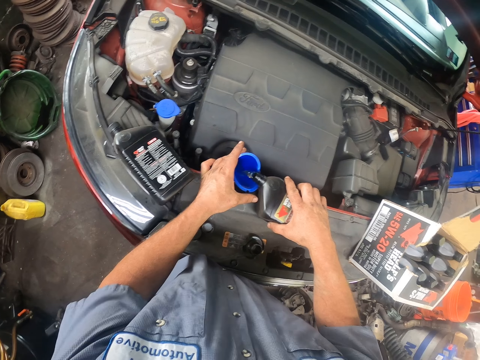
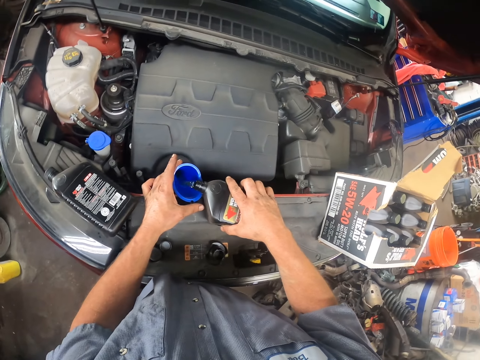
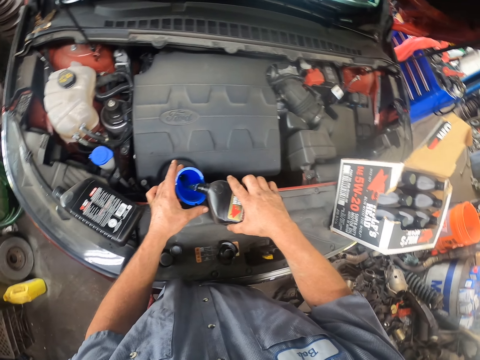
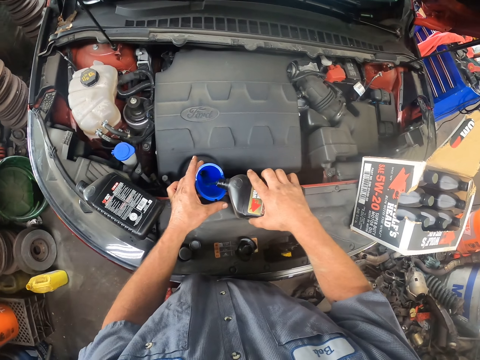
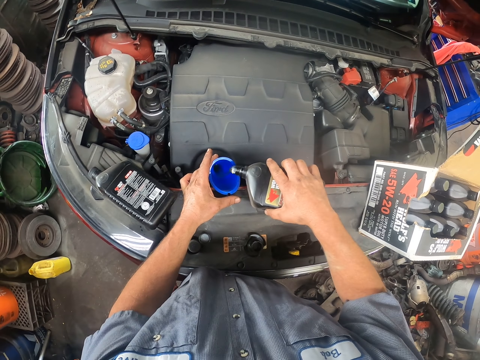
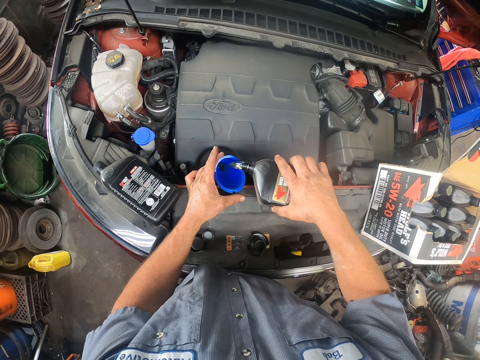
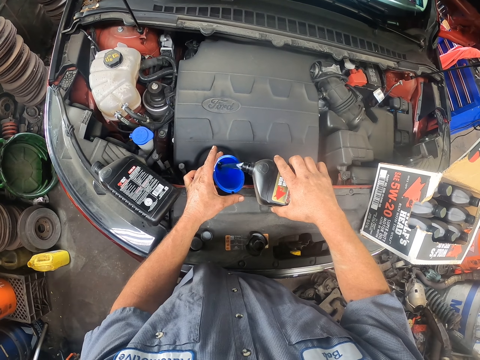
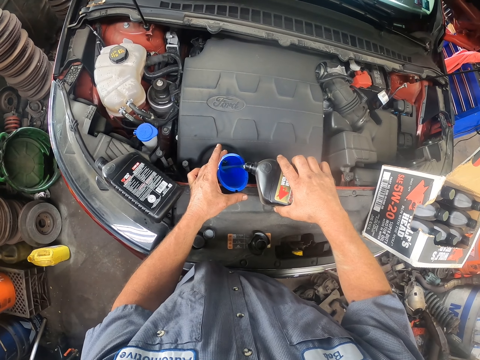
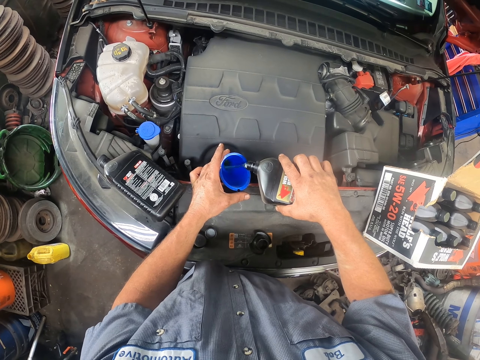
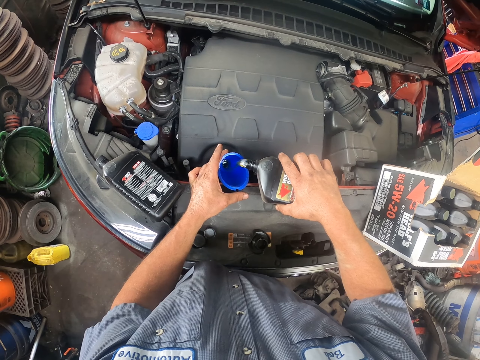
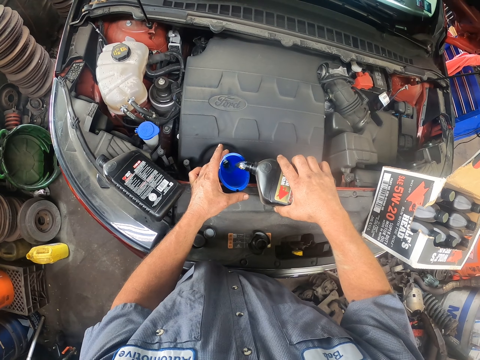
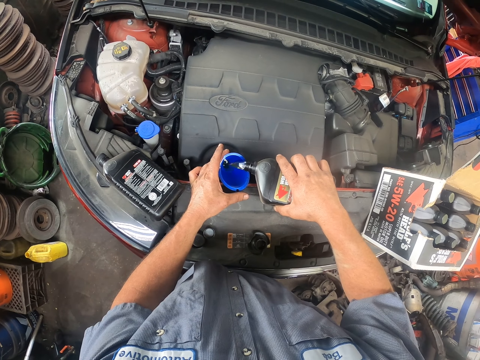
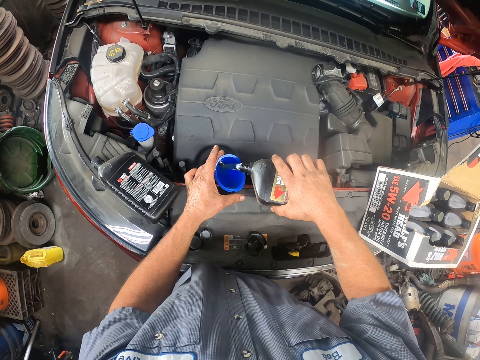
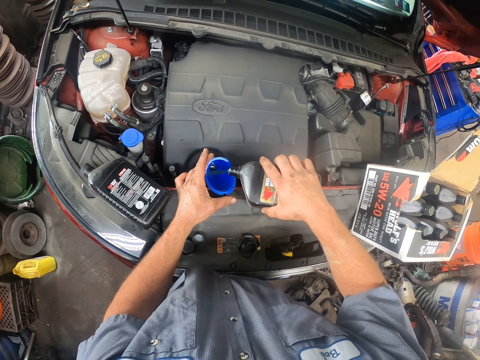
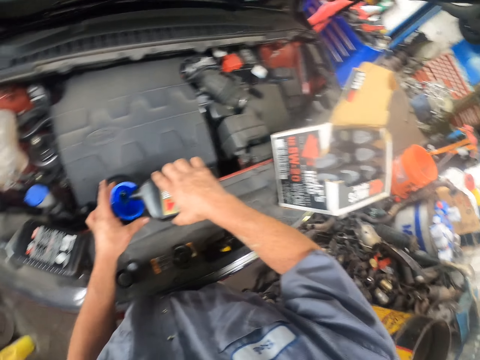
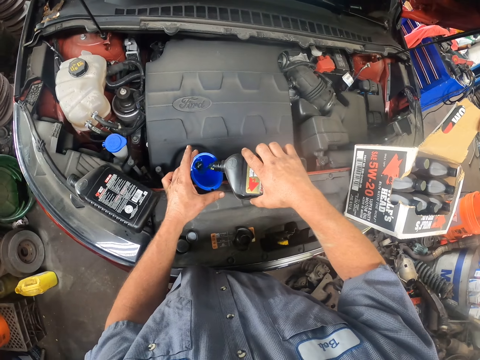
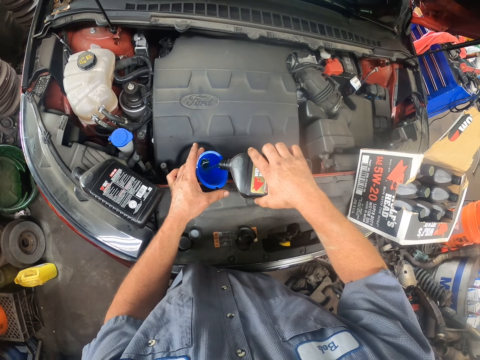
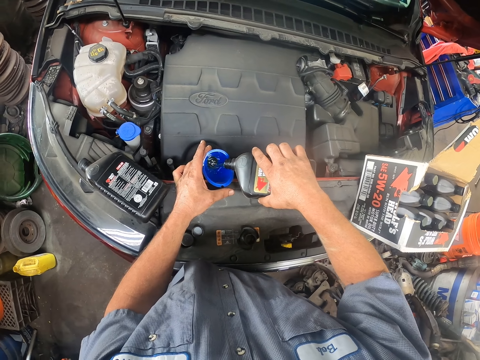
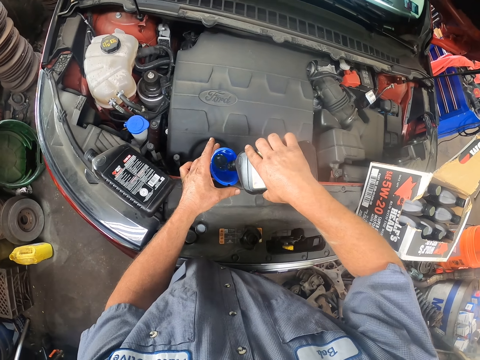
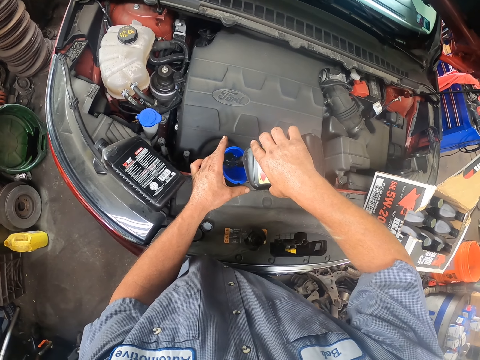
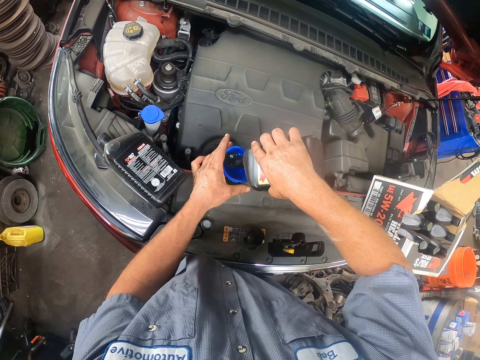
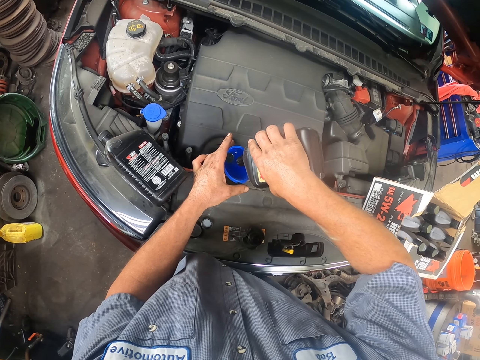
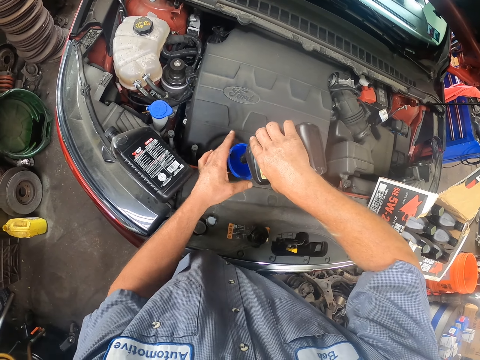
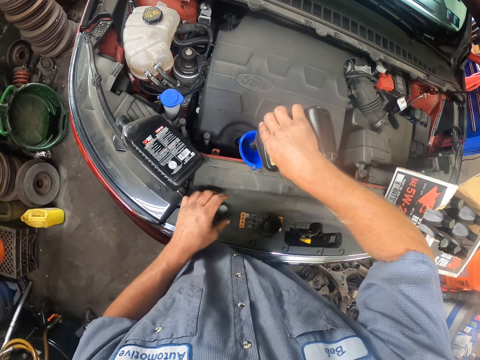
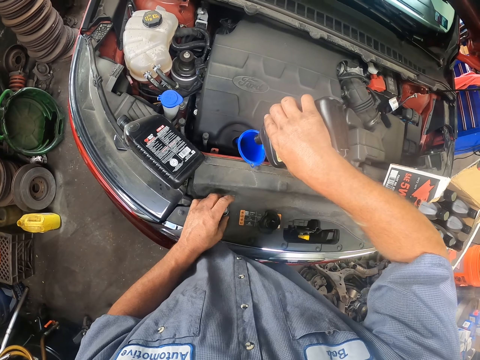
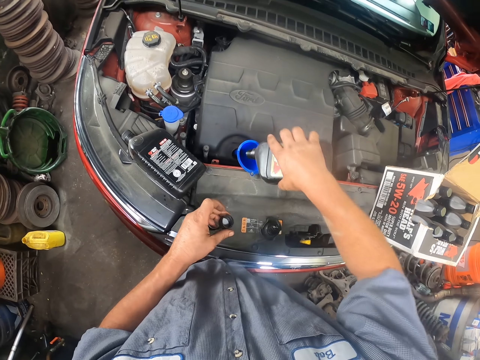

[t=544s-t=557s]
The camera wearer holds the funnel with the left hand. They pick up a bottle top.

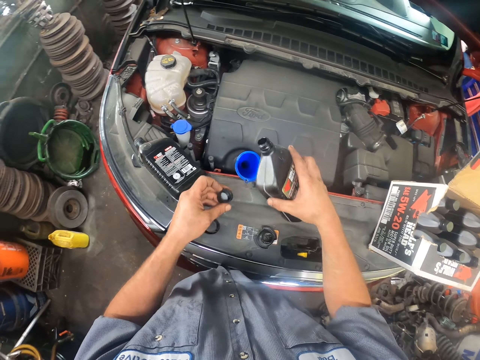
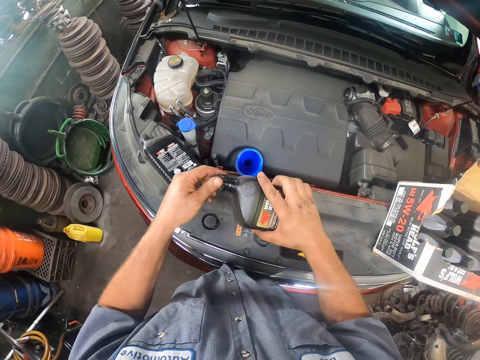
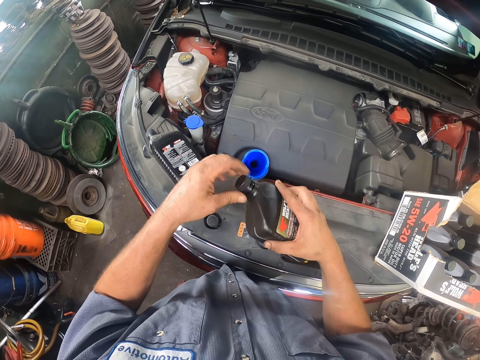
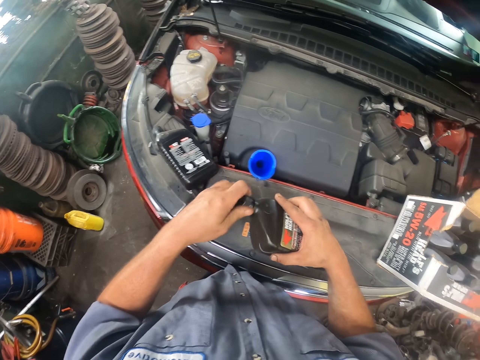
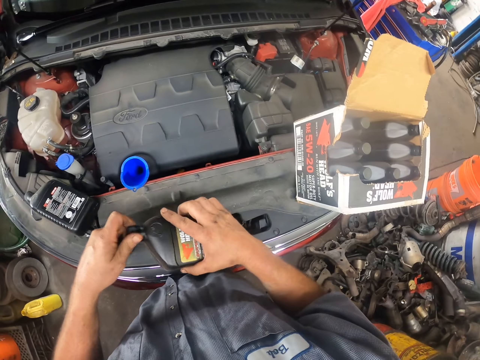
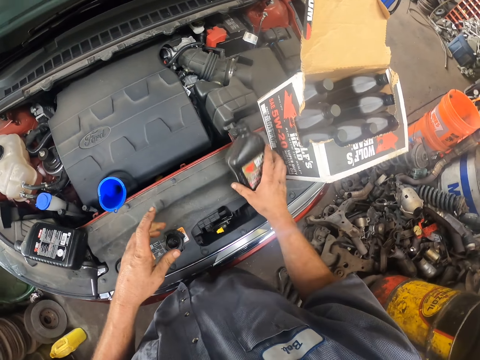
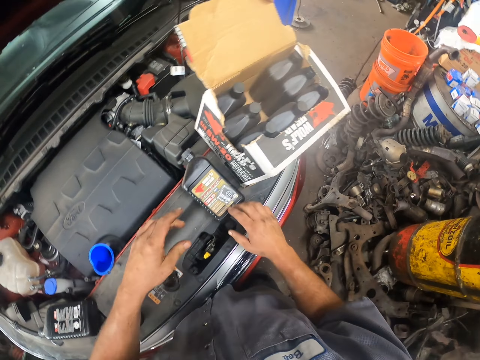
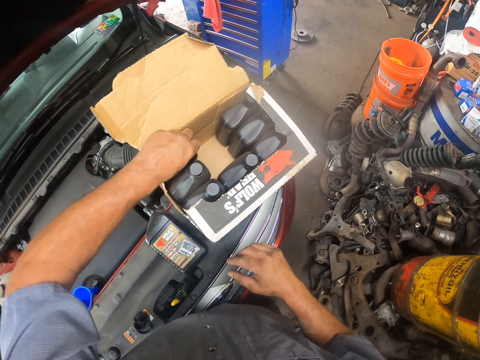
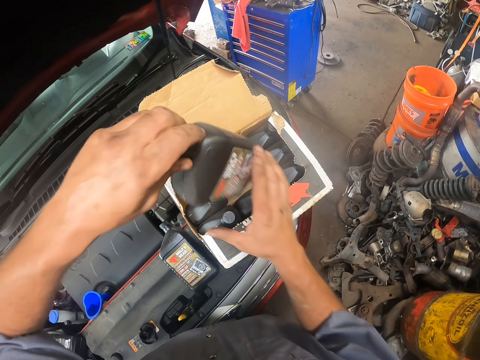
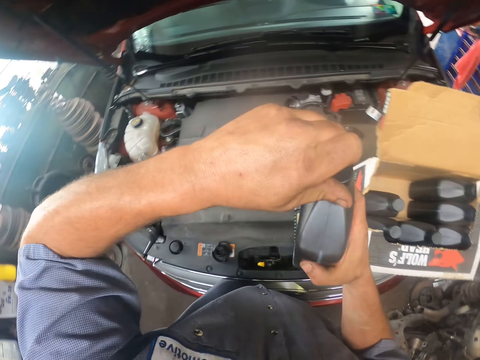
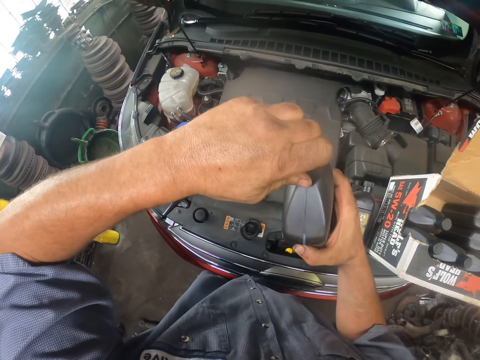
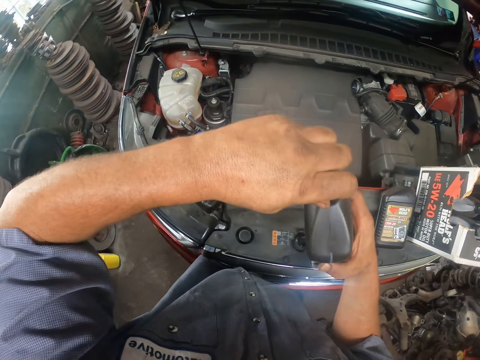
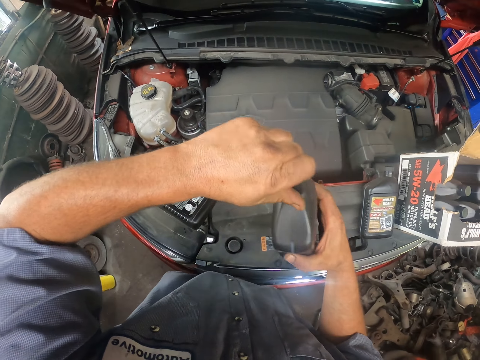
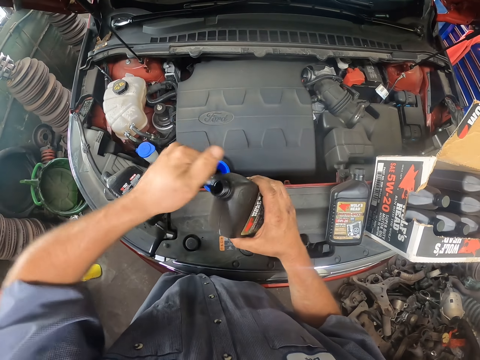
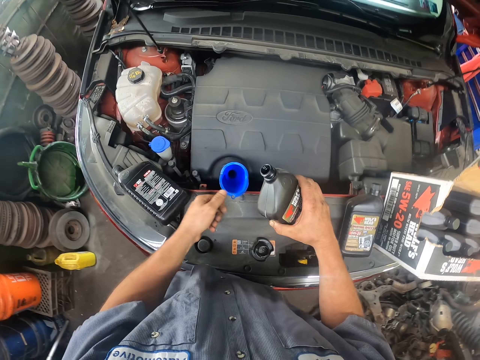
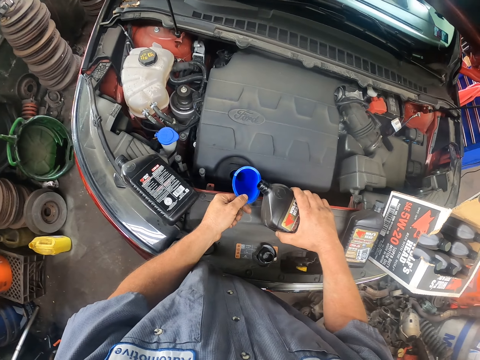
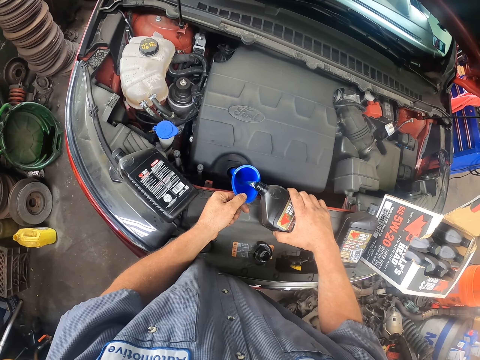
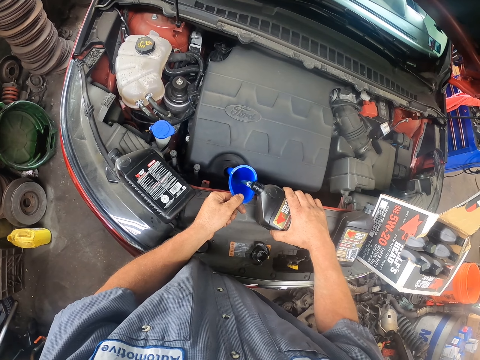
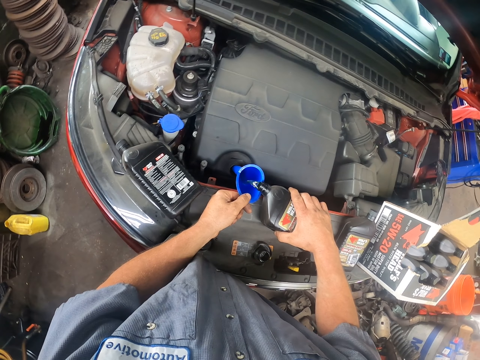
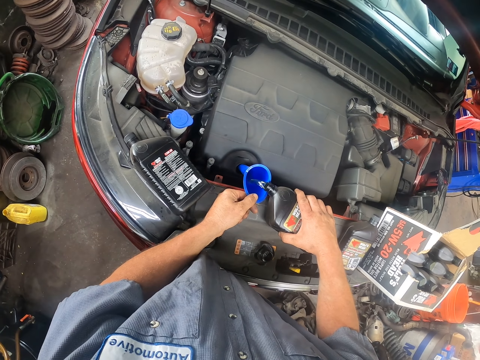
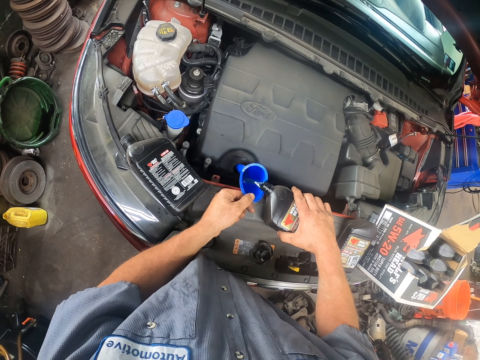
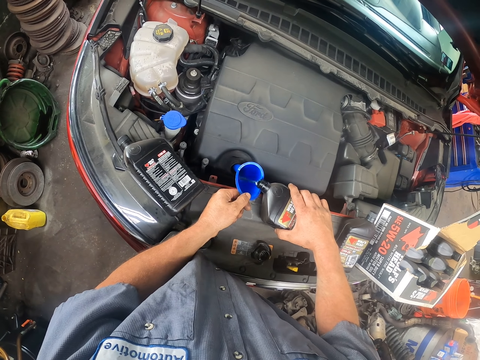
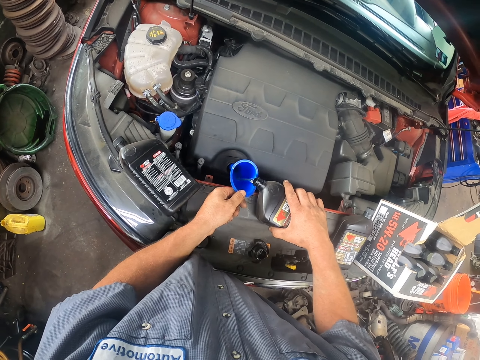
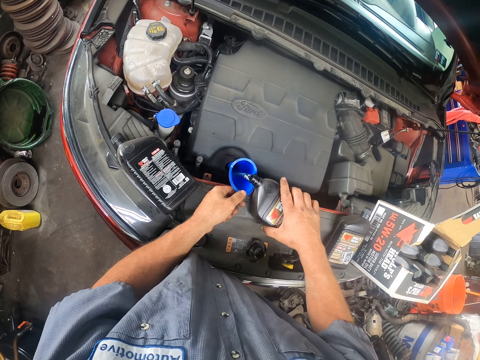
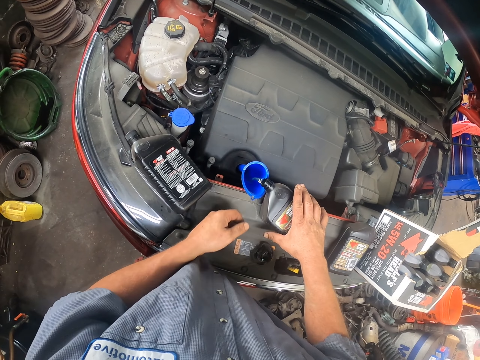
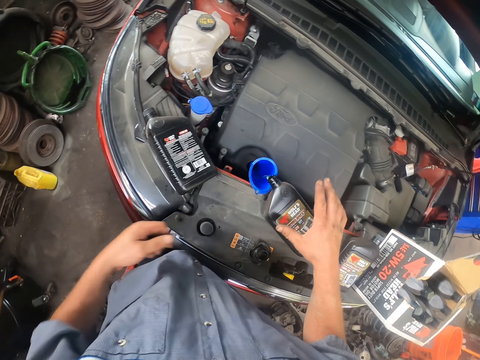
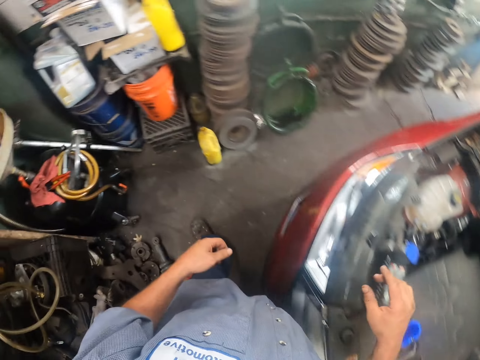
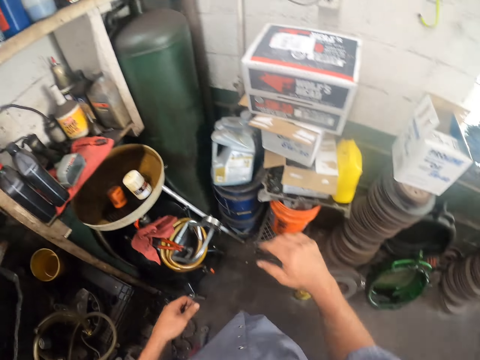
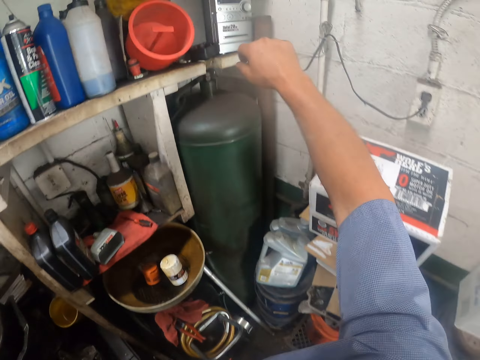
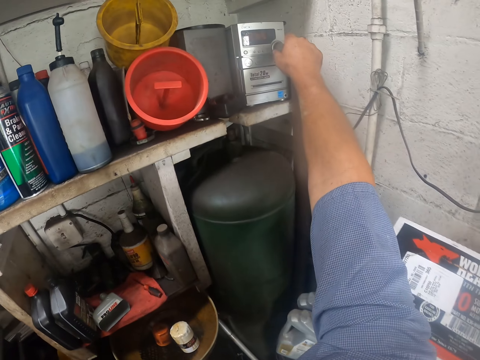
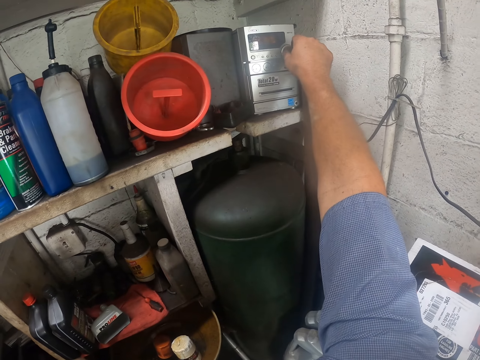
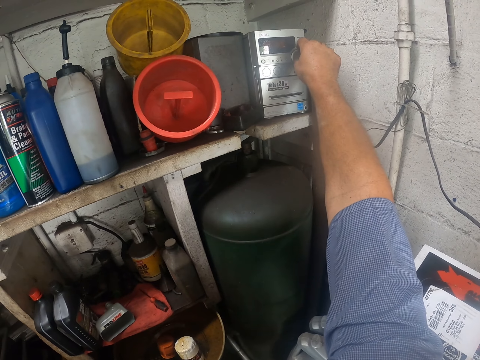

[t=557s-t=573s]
The camera wearer closes the bottle with the bottle top. They put the oil bottle on the car. They pick up an oil bottle from the box. They open the oil bottle. They pour the oil in the engine. They move around. They raise a hand up. They tune the radio.
